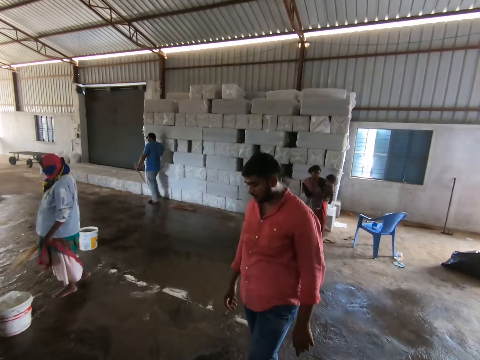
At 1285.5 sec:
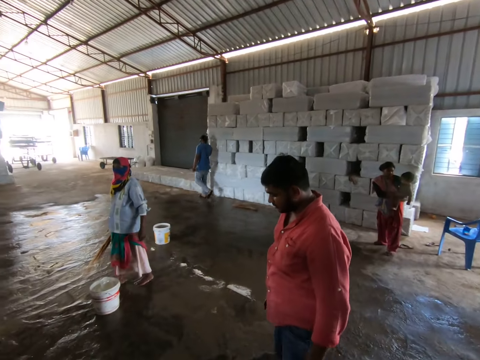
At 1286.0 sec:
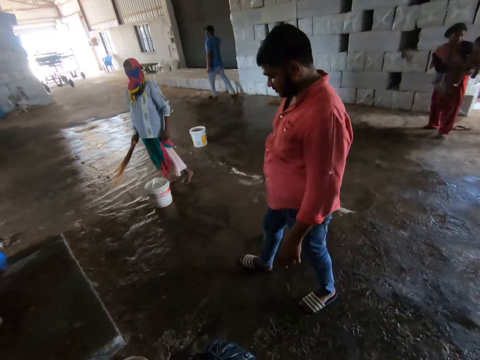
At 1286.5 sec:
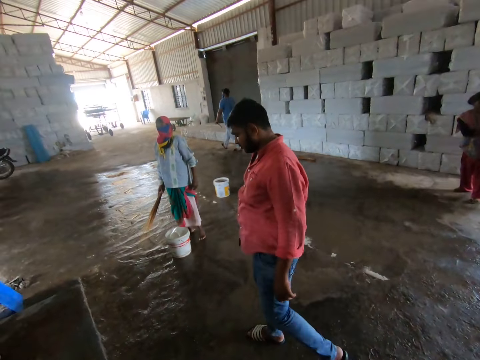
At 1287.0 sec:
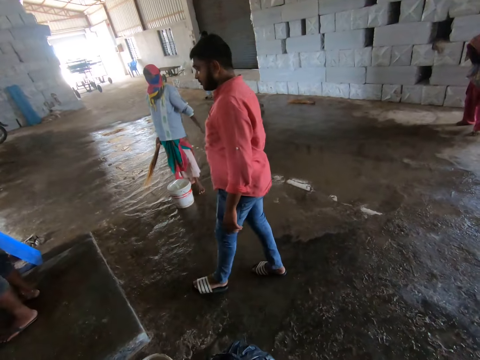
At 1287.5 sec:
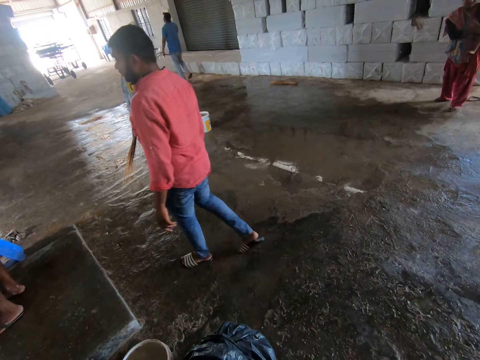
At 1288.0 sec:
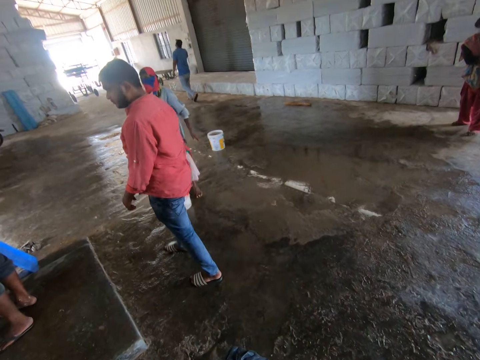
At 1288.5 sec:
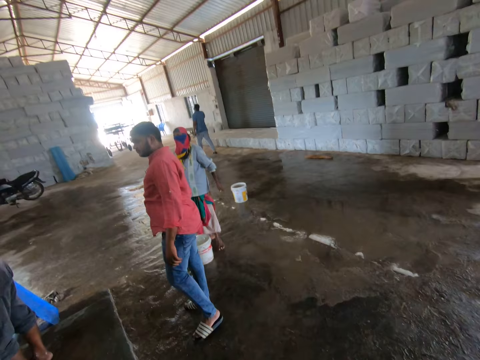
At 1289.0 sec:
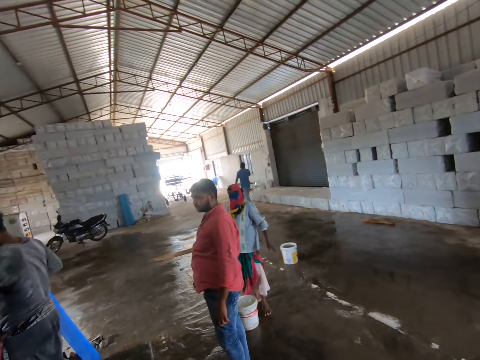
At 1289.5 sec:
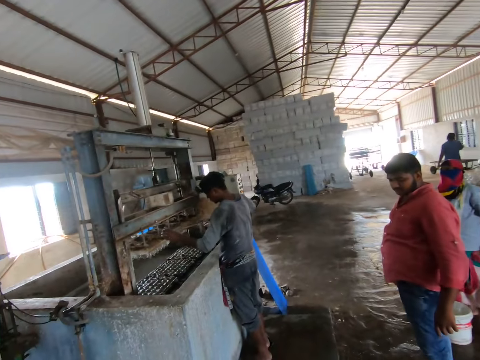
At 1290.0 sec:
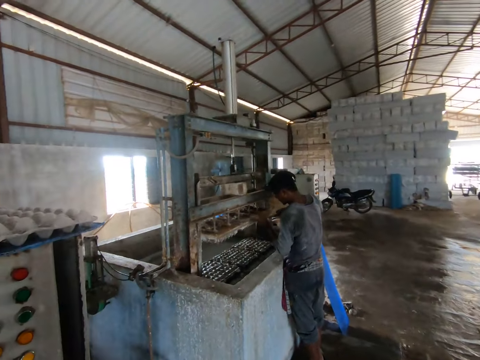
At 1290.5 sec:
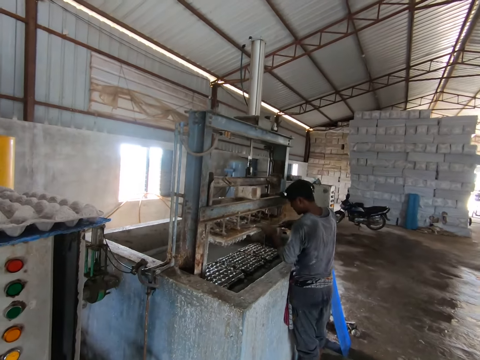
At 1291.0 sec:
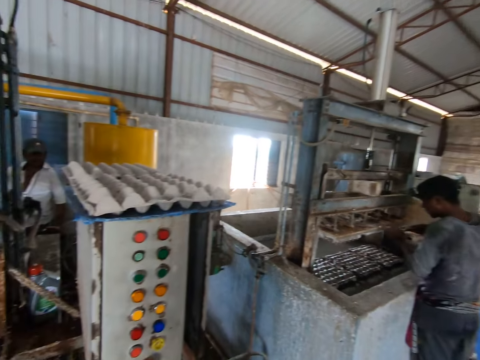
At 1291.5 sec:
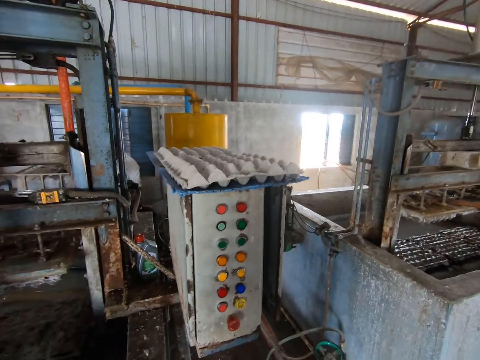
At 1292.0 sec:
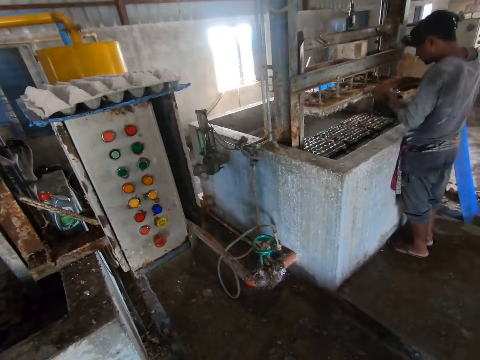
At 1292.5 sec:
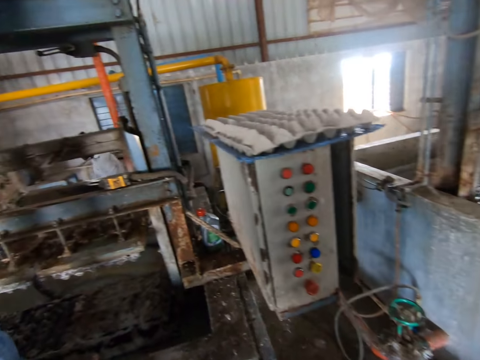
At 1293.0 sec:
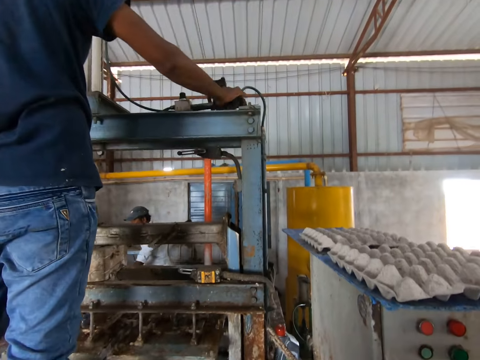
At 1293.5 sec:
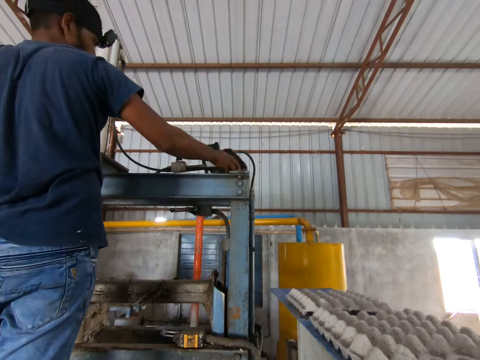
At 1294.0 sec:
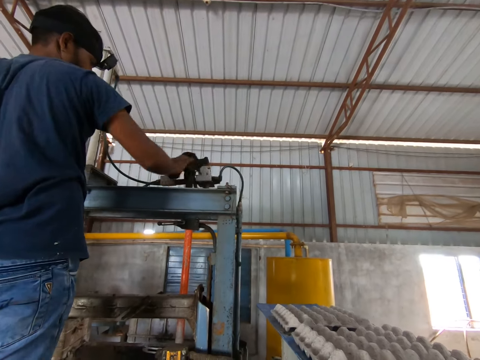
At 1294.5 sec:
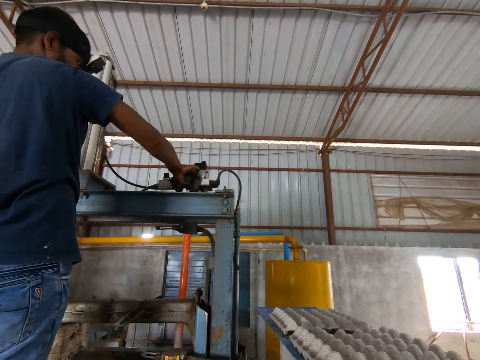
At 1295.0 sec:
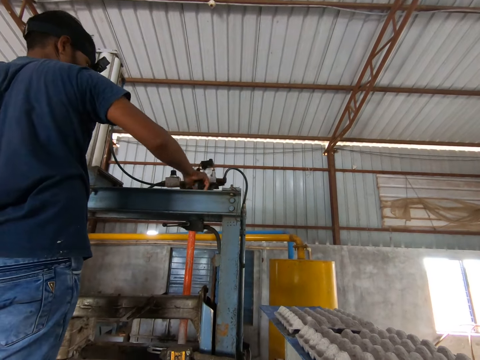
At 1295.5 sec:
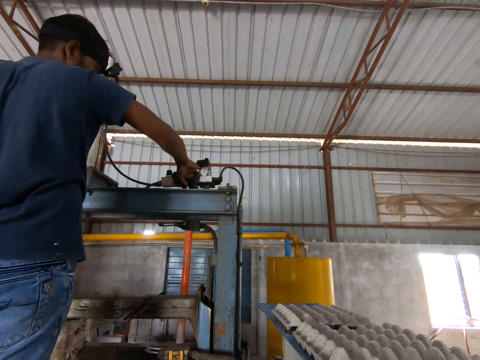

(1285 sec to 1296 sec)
The camera wearer looks around.

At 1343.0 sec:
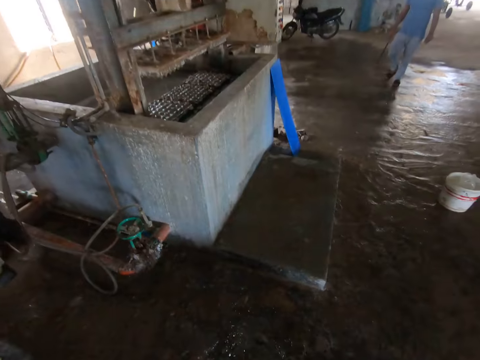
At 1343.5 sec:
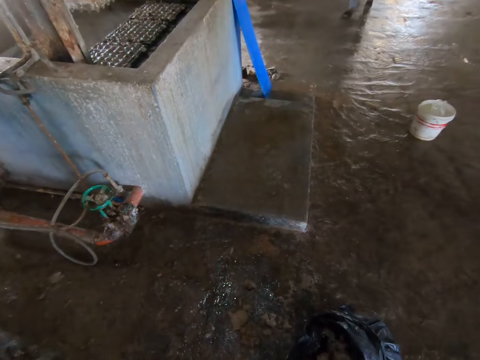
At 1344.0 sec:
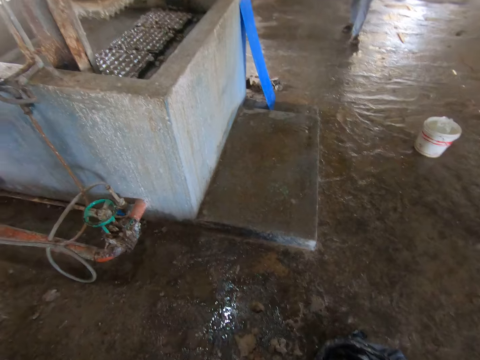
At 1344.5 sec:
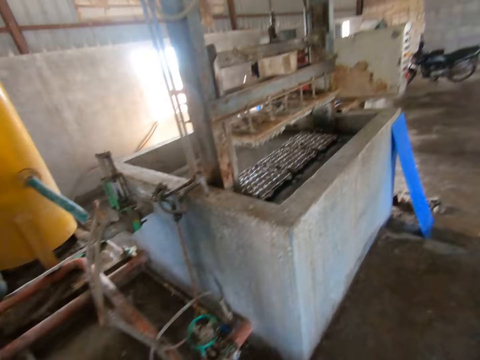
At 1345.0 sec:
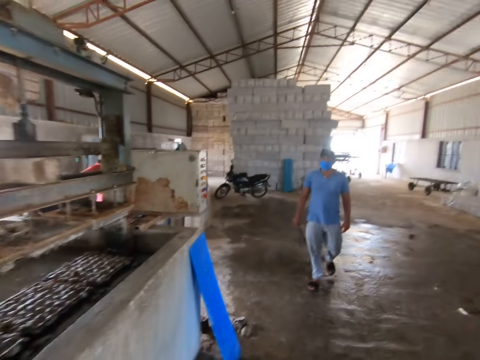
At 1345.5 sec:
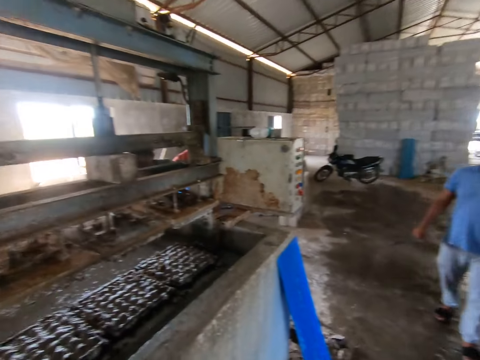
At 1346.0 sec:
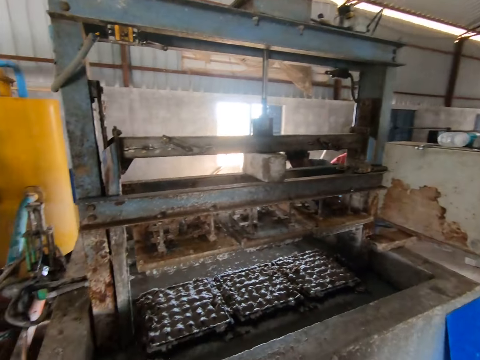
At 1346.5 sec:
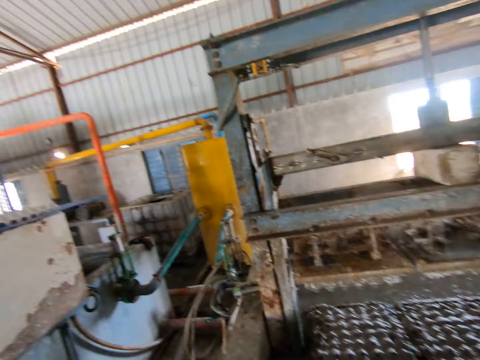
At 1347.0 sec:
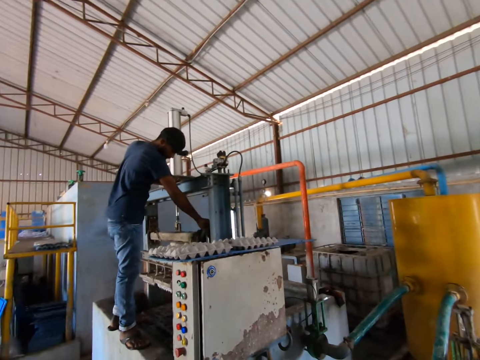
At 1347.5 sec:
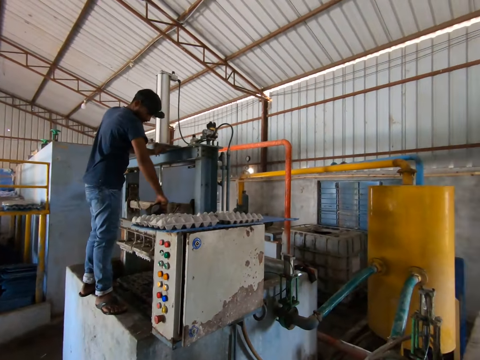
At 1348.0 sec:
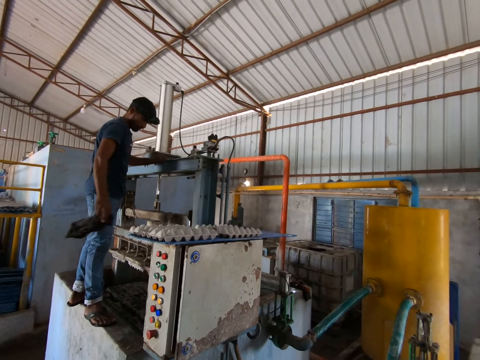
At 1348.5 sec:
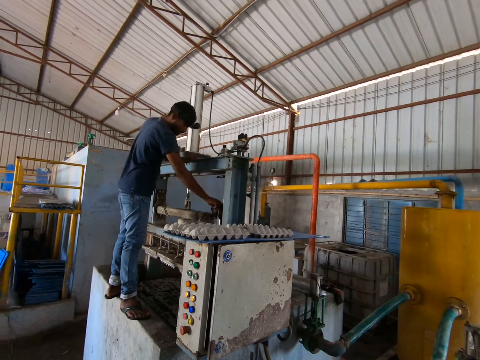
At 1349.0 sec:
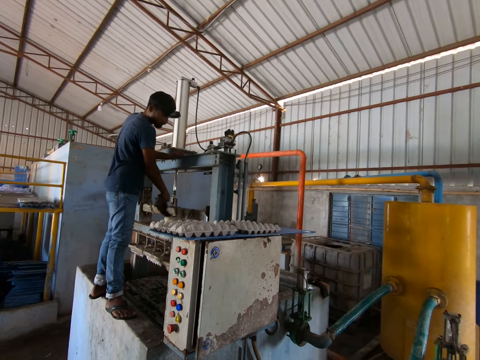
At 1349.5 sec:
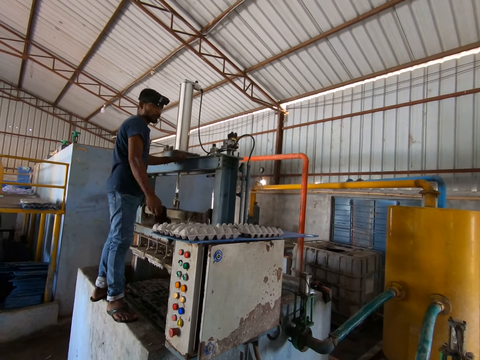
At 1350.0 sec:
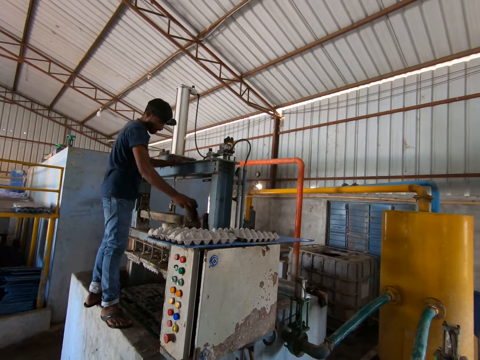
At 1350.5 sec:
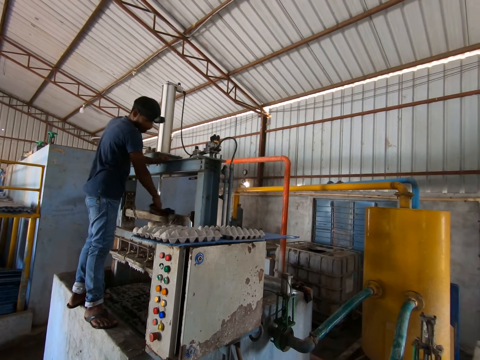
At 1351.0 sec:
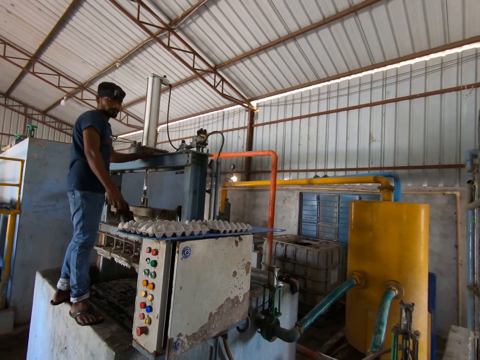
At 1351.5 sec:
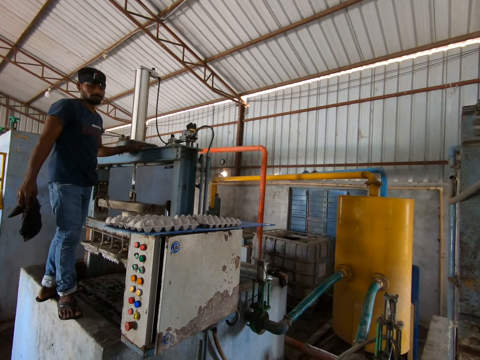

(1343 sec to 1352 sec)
The camera wearer walks around. They look around.

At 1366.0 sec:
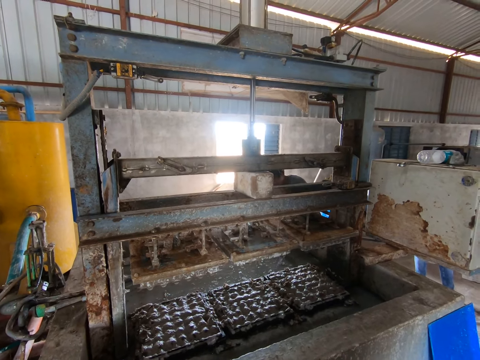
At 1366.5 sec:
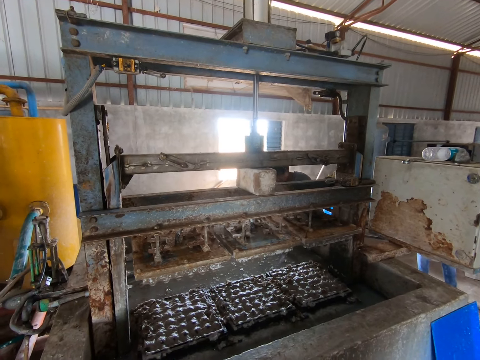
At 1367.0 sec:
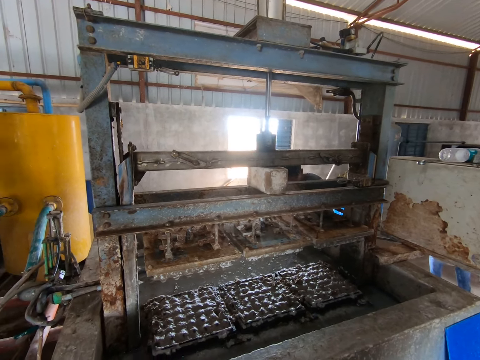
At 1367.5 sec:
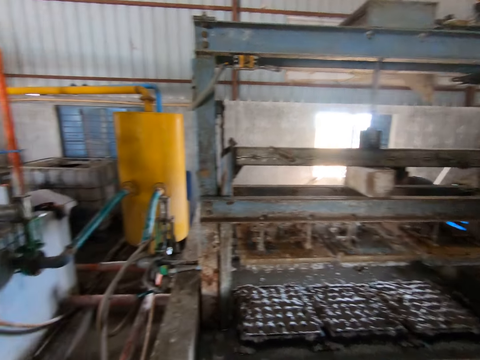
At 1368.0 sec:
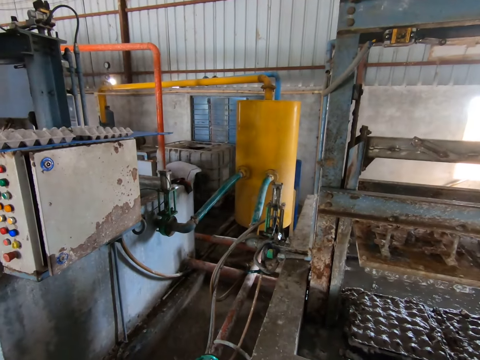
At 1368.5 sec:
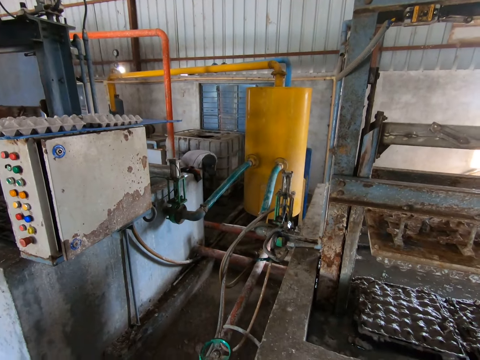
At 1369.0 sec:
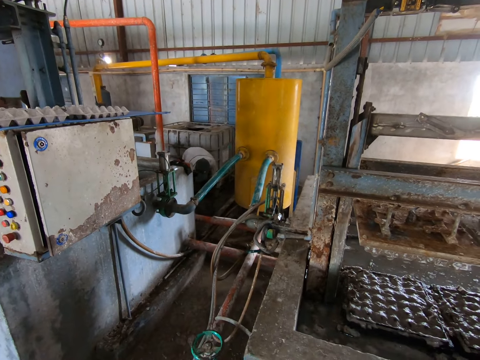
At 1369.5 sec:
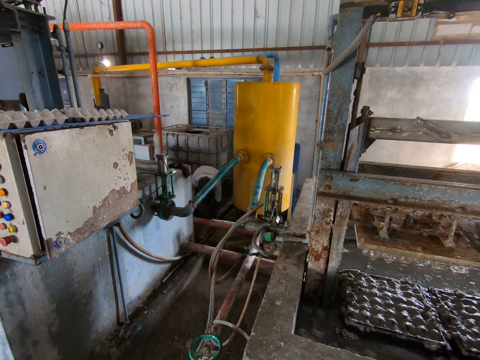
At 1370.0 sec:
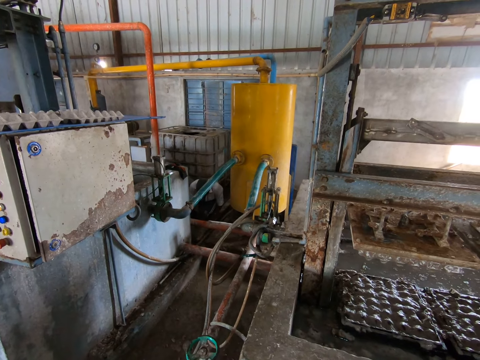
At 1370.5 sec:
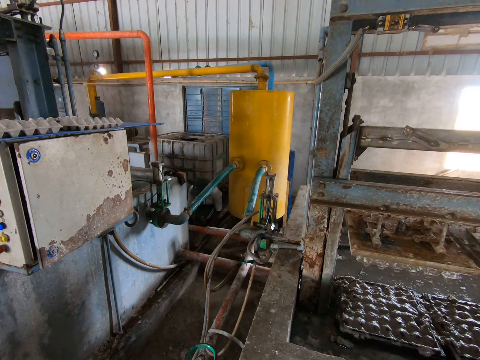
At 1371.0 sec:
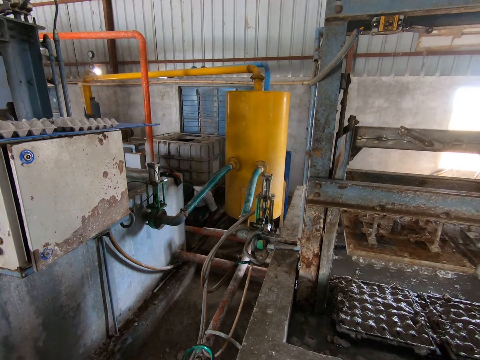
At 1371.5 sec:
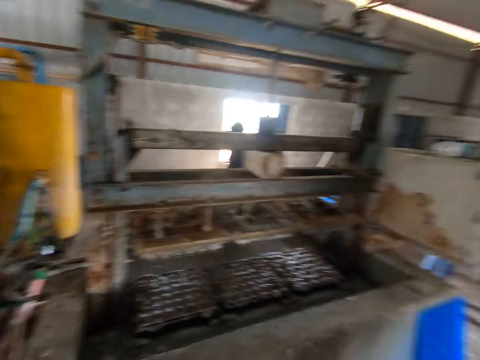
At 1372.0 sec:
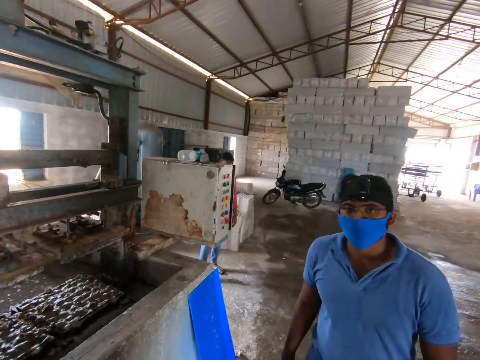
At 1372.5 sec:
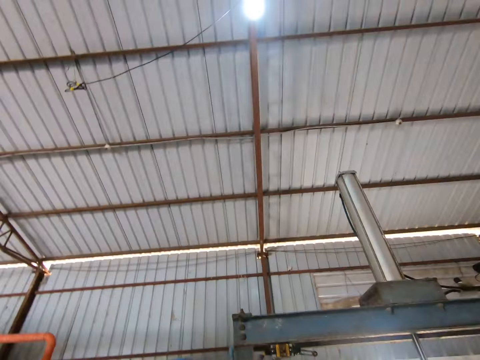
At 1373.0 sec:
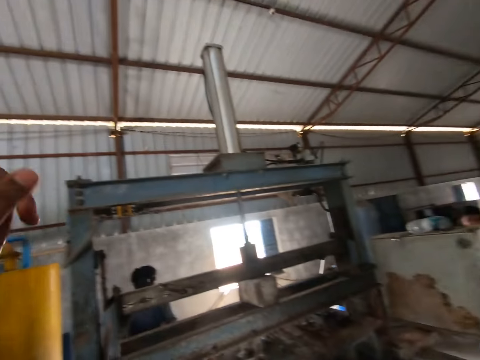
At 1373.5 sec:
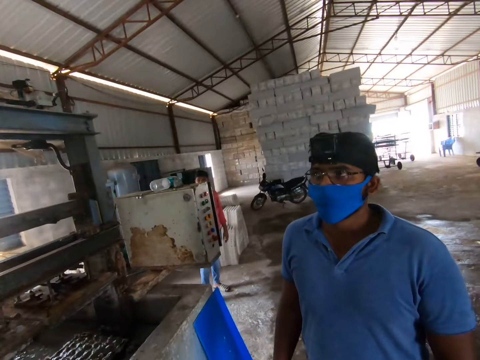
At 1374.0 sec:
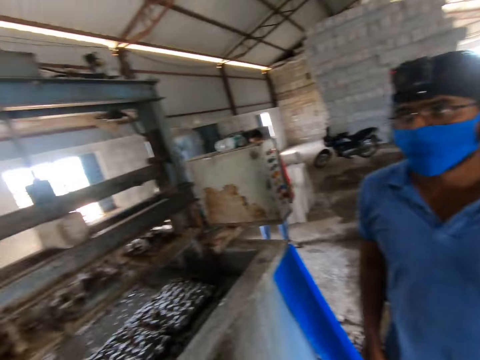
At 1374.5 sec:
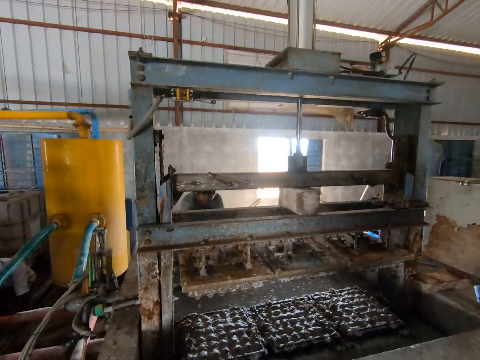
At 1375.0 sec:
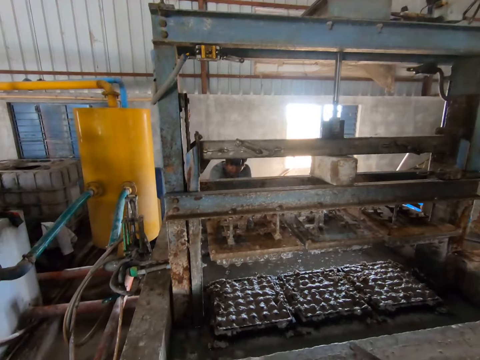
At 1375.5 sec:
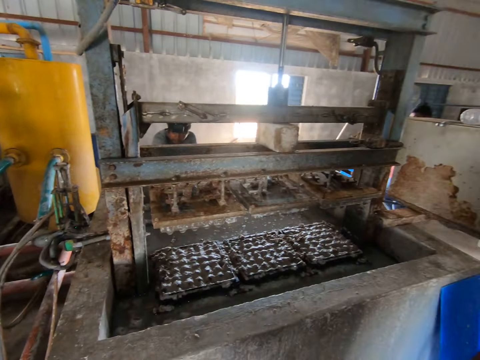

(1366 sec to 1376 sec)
The camera wearer turns around. A man bends down. The camera wearer looks around. He looks at another man. He lifts up his hand. He looks at the other side.
